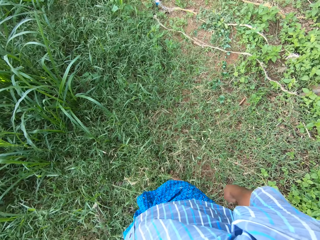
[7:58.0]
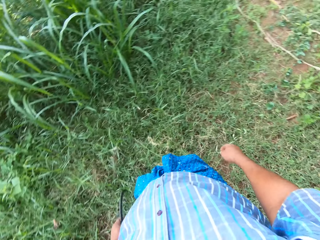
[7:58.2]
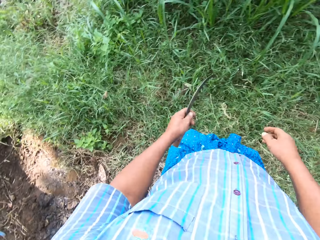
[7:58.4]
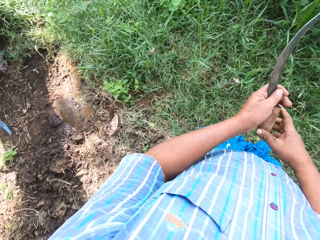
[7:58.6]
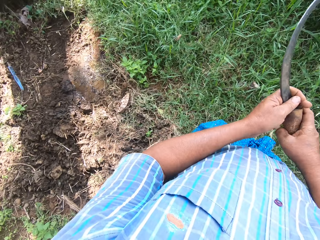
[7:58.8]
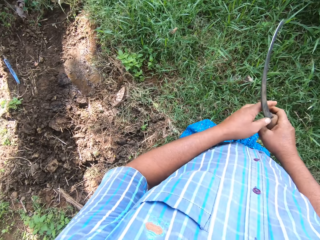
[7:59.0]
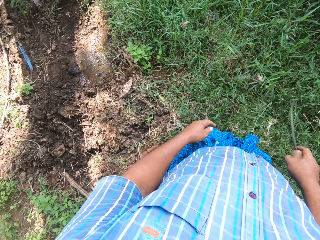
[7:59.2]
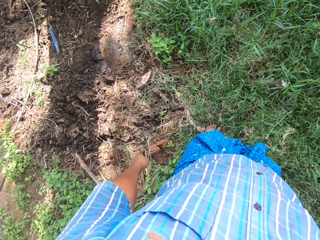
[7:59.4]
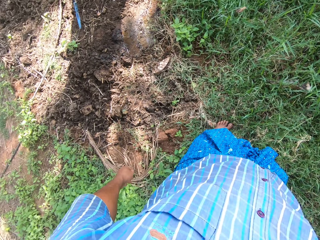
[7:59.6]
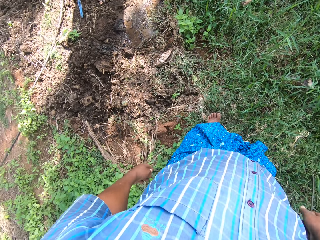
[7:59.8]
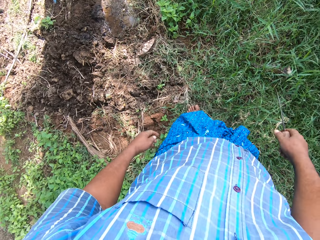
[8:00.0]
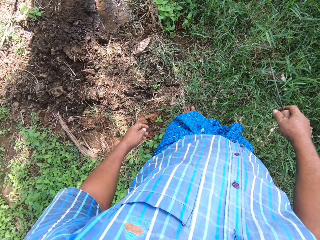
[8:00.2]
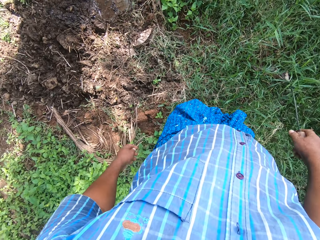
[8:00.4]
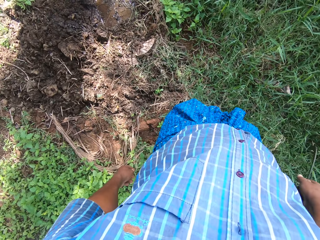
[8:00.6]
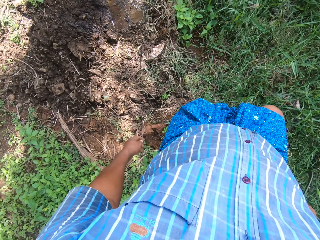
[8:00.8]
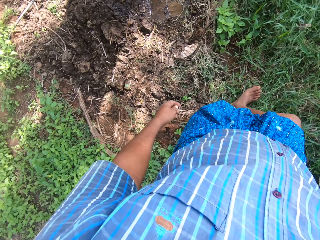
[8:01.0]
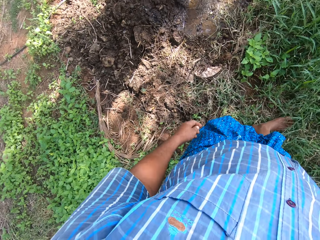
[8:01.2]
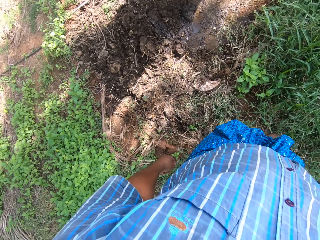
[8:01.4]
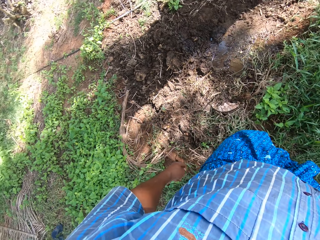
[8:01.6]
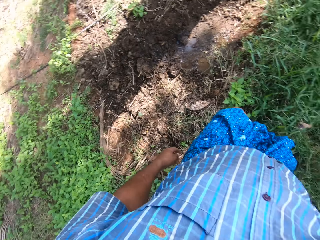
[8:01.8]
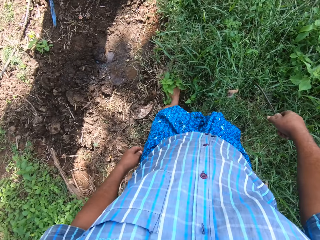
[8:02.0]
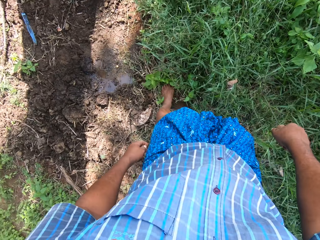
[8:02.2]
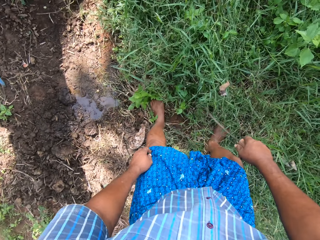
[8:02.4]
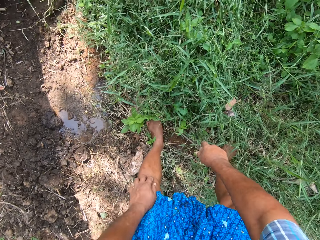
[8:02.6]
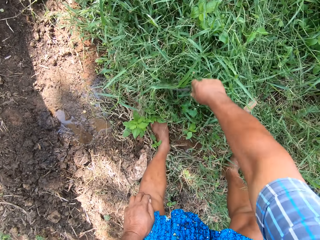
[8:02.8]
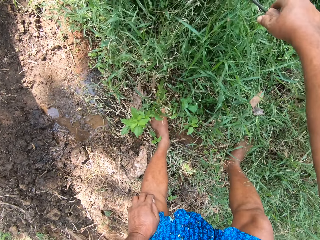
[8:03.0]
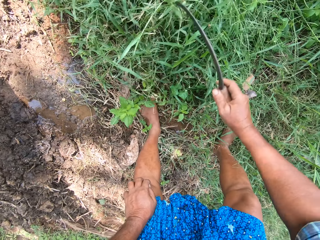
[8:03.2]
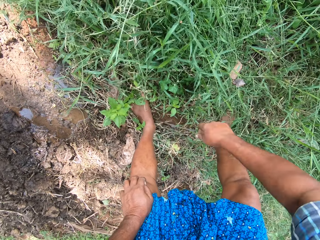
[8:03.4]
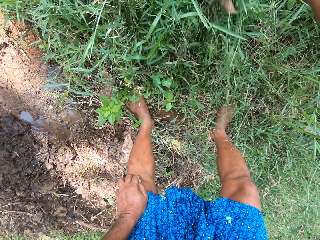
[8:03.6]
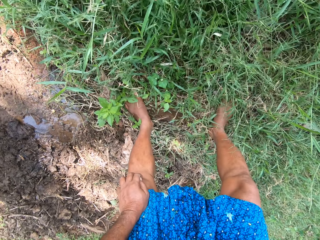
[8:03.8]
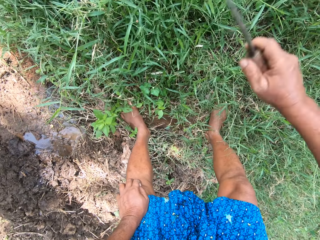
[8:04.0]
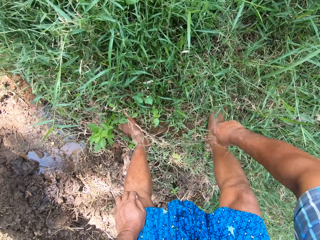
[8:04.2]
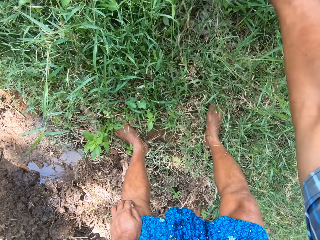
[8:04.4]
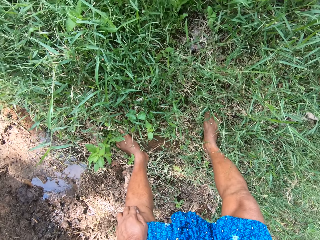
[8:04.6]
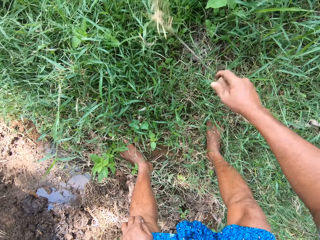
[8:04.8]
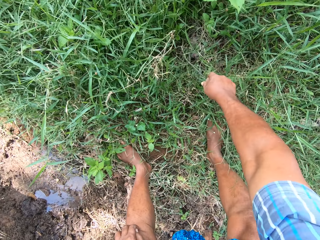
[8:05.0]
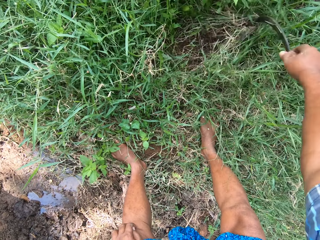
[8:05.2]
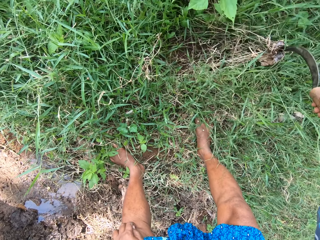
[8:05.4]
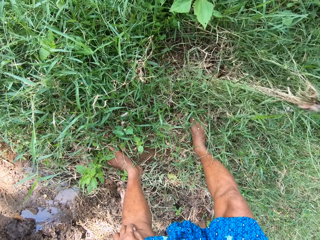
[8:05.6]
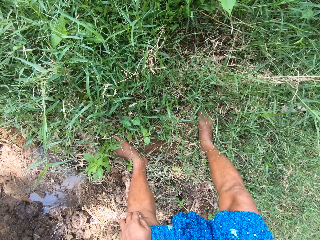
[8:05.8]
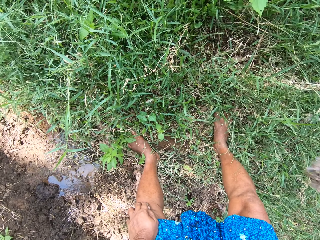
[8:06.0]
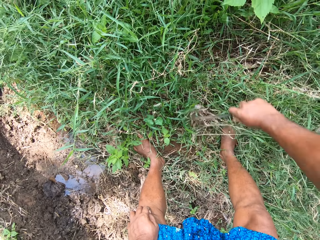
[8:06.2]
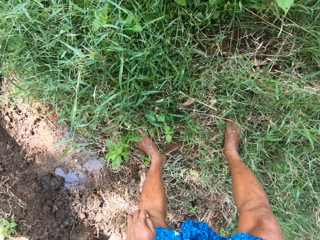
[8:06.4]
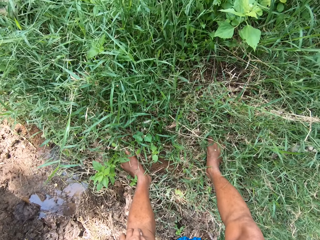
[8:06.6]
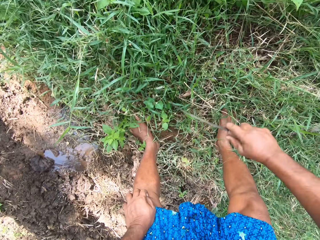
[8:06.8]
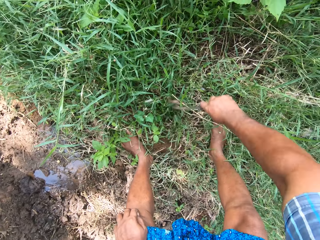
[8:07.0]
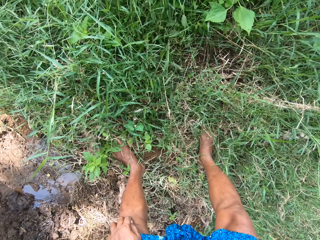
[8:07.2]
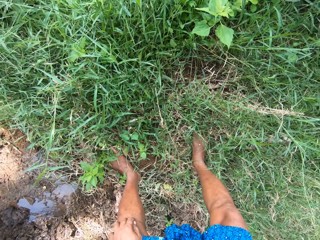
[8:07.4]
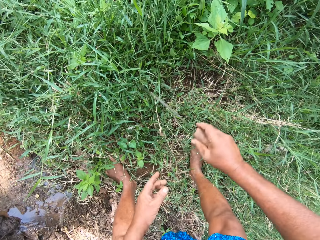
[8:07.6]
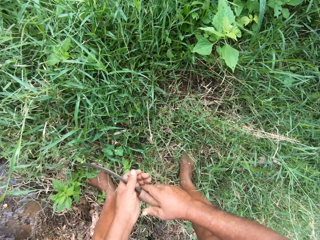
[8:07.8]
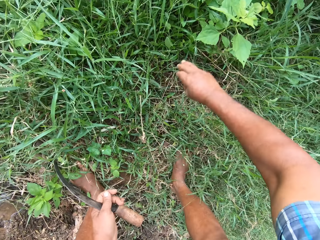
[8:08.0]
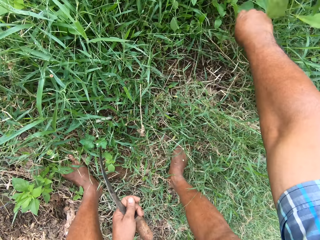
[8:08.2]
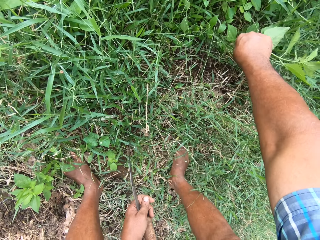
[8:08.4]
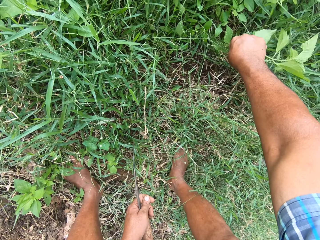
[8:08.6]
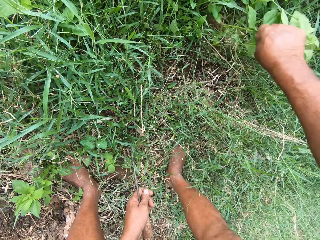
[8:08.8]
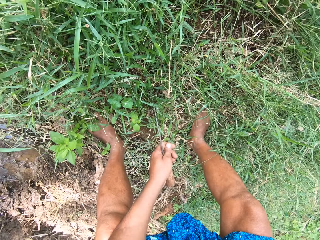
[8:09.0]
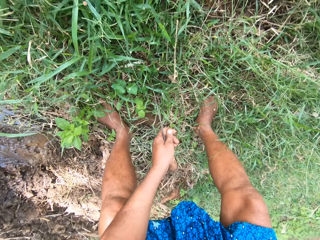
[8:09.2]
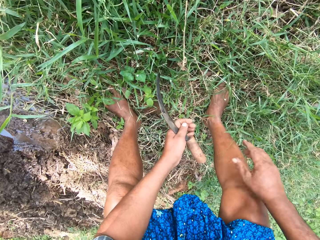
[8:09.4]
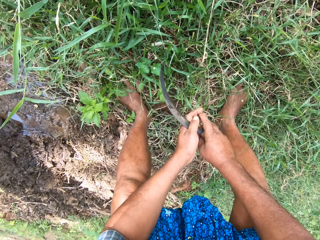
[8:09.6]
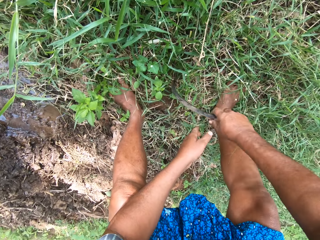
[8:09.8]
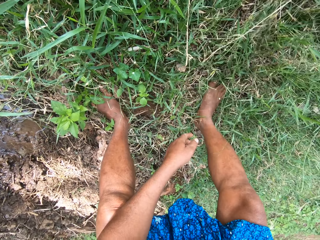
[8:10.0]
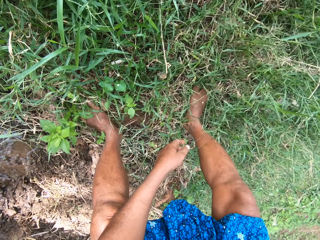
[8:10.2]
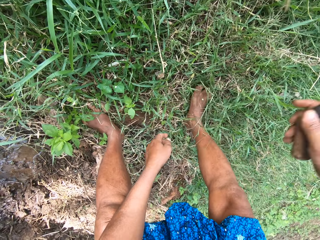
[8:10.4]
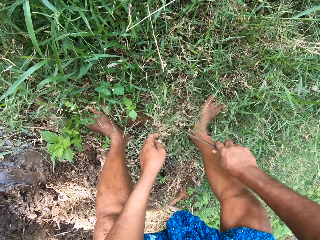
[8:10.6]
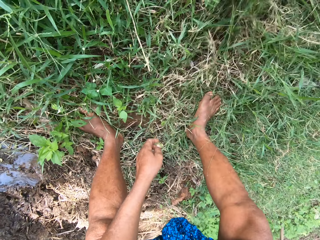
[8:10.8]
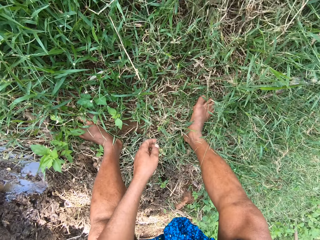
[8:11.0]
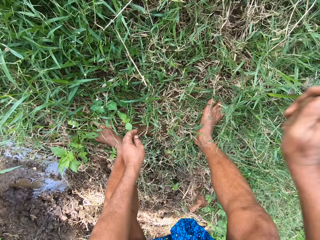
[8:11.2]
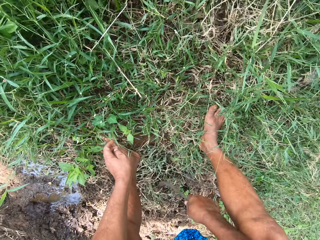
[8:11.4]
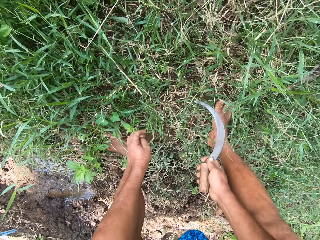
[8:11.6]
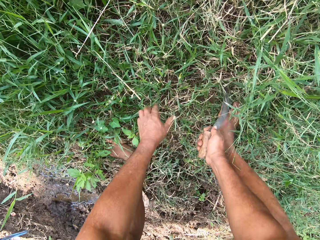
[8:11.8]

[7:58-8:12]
The camera wearer passes the knife to his right hand. He moves to the left. He moves the knife. He walks. He bends. He cuts the grasses with the knife in his right hand. He moves the grass with the farm knife. He passes the knife to his left hand. He pulls a plant from the ground with his right hand. He moves the plants. He passes the knife to his right hand. He cuts the grasses with the knife in his right hand.

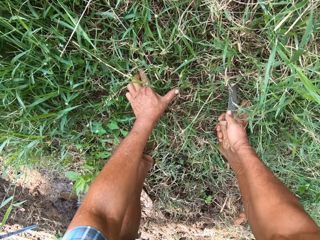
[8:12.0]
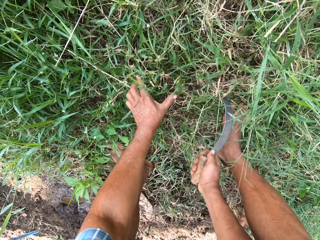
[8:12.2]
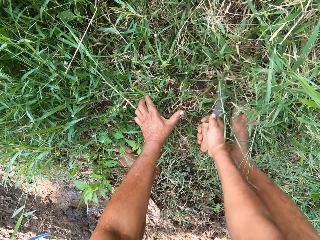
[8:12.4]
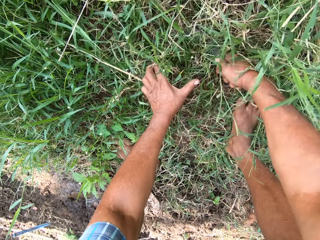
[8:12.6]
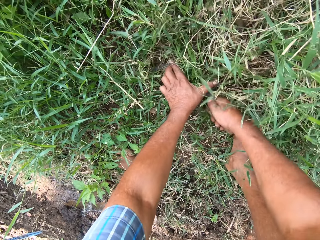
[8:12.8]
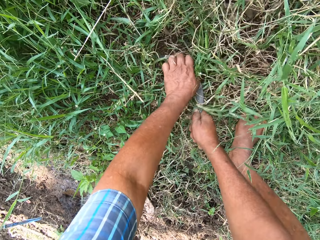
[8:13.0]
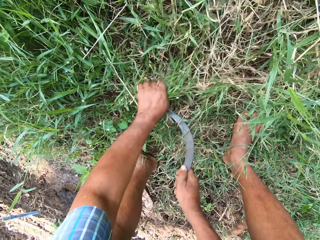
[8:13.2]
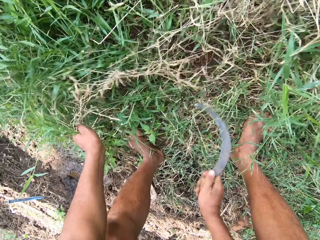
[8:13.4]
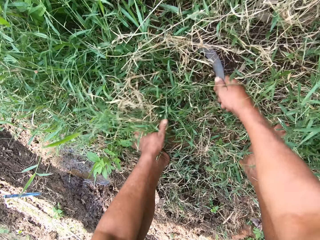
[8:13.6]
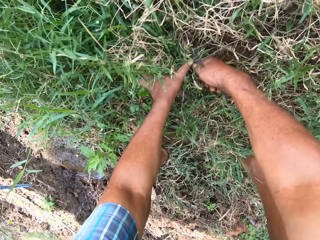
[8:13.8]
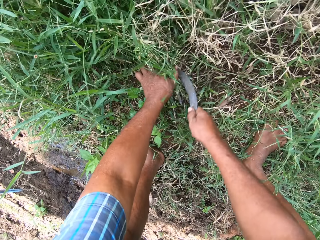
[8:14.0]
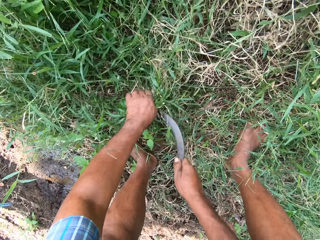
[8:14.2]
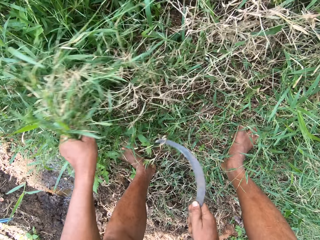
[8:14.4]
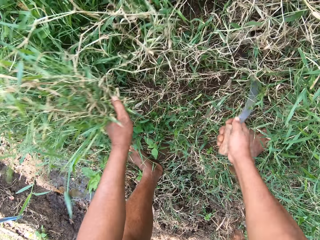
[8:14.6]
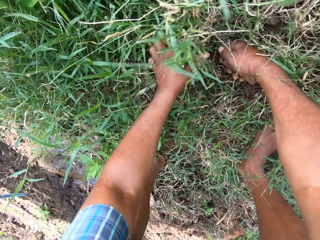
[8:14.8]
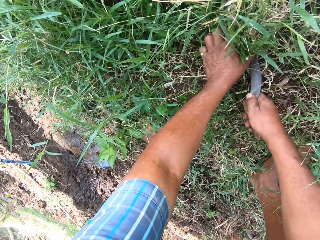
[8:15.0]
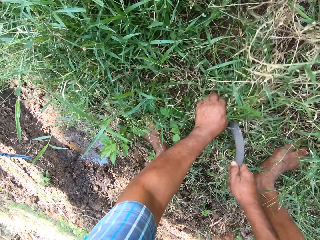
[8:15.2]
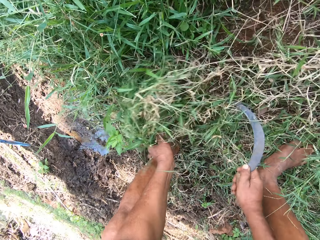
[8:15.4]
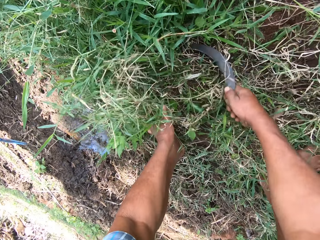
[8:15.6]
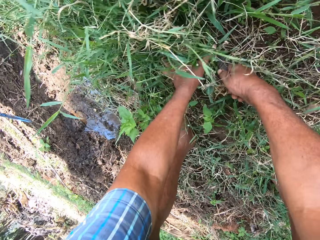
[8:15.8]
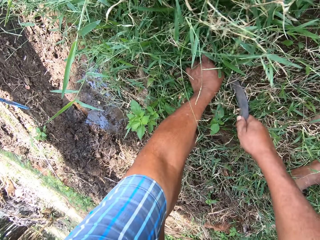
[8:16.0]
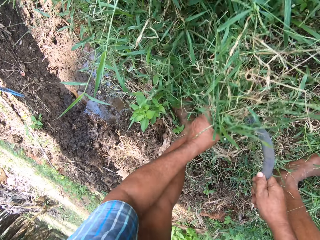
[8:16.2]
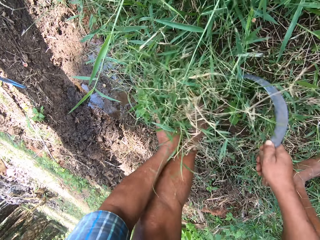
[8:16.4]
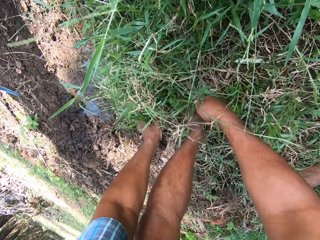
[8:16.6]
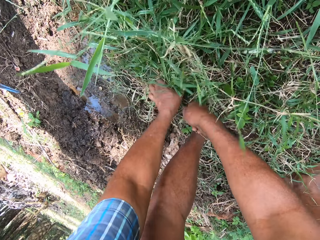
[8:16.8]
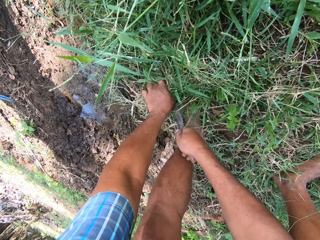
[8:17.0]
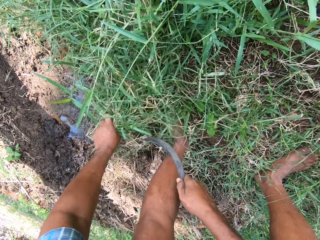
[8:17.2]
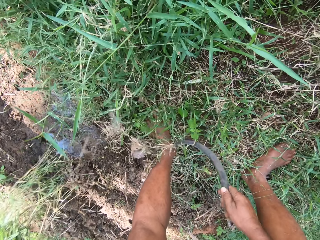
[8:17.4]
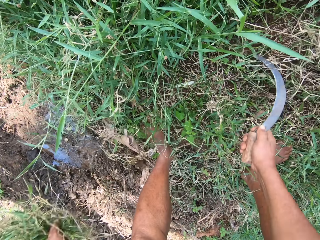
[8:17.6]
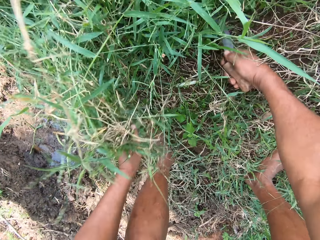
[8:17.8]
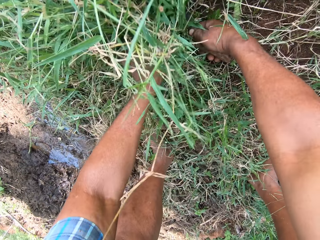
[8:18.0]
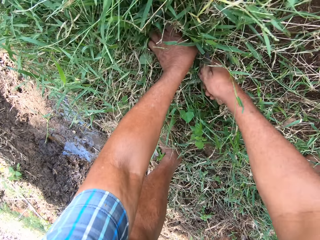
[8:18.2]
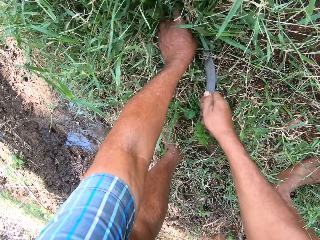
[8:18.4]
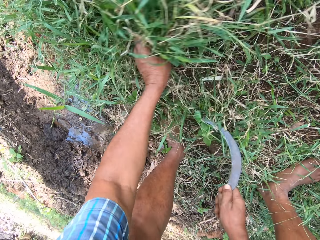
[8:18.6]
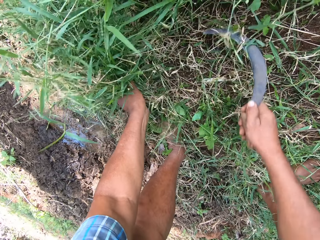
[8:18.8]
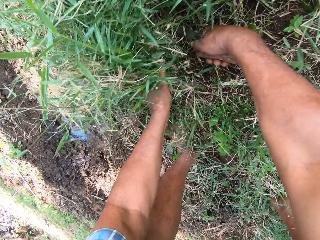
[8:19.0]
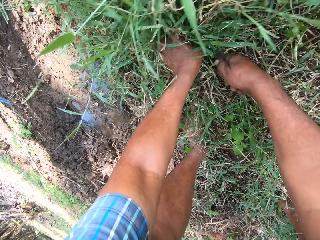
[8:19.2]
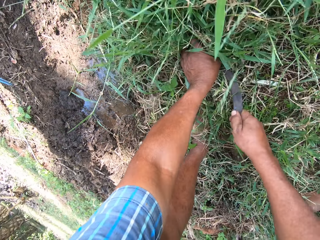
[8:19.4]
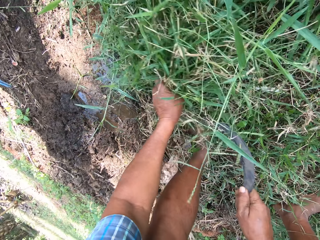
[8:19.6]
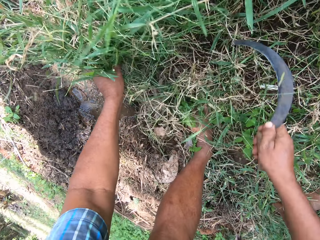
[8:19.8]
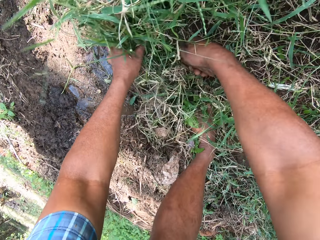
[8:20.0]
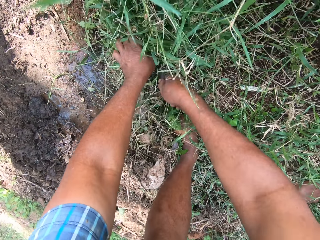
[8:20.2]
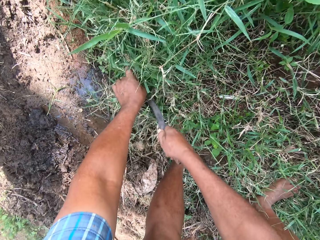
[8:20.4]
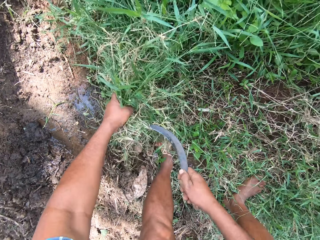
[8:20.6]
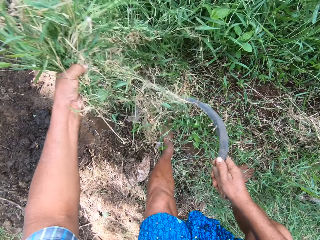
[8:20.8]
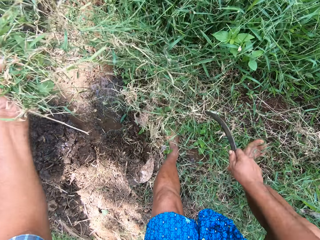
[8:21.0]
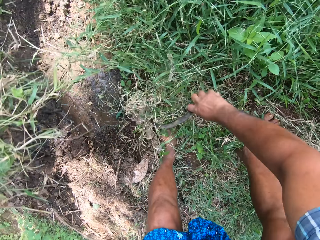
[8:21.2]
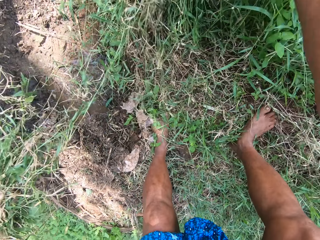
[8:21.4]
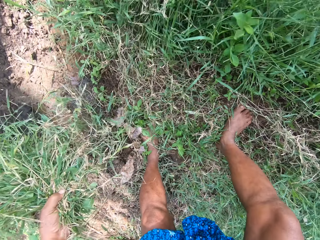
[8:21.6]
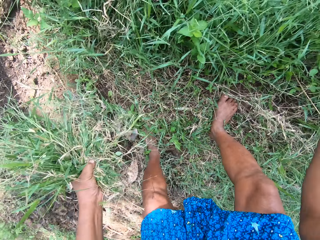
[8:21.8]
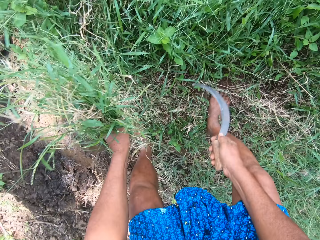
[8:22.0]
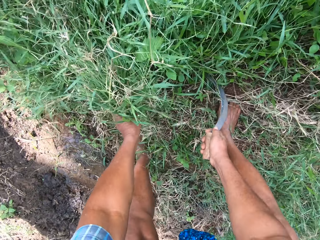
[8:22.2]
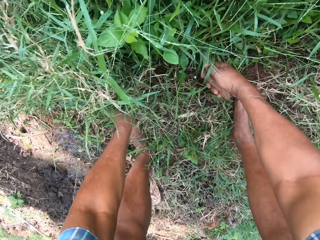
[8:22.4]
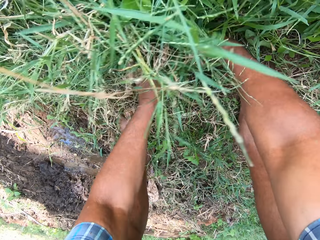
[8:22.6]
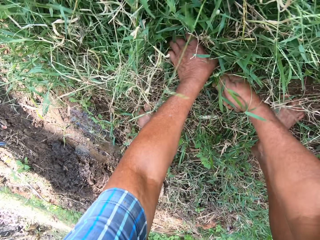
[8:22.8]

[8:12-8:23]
The camera wearer weeds the grasses with his left hand and the knife in his right hand.
